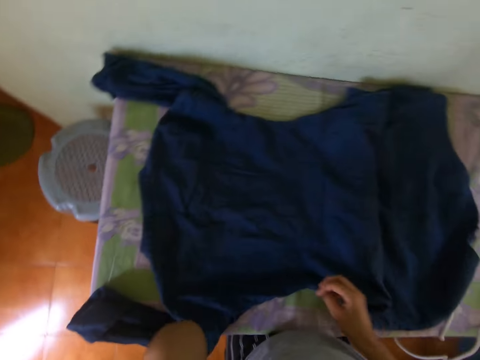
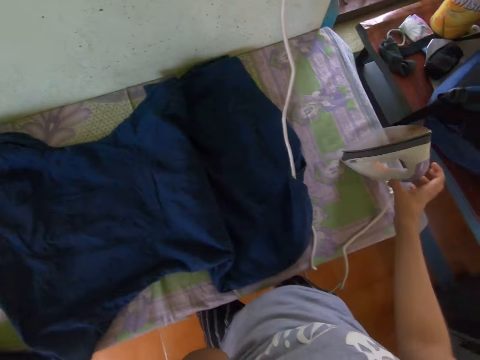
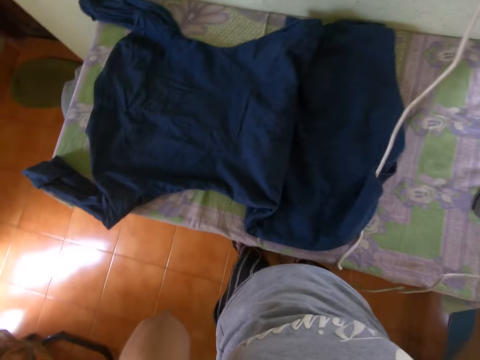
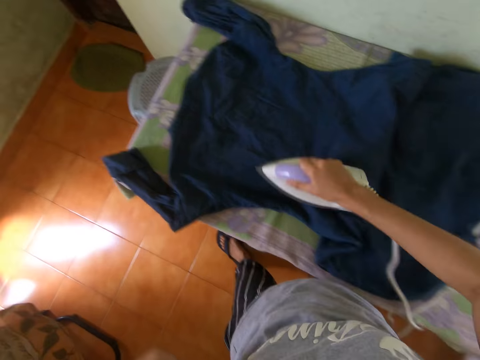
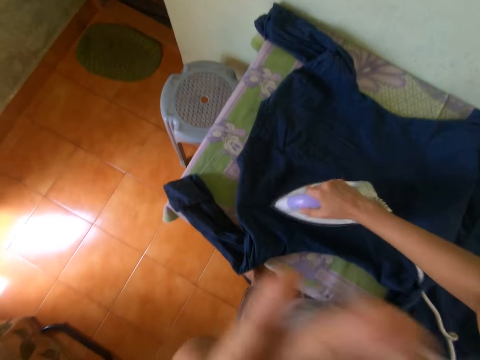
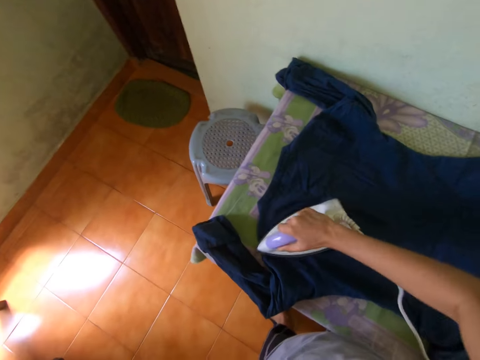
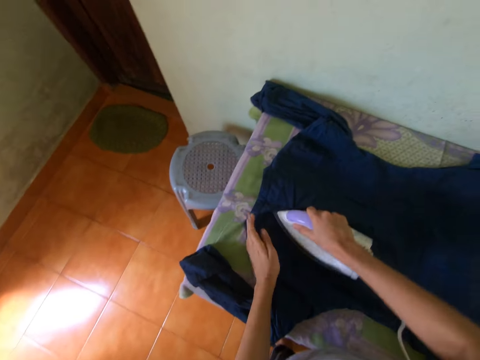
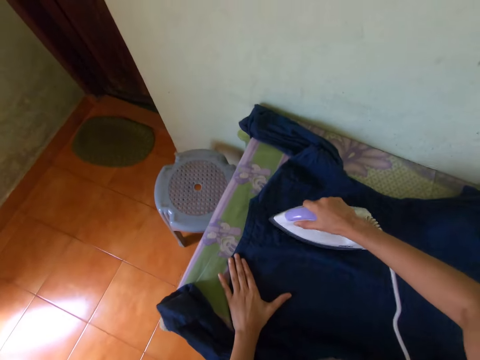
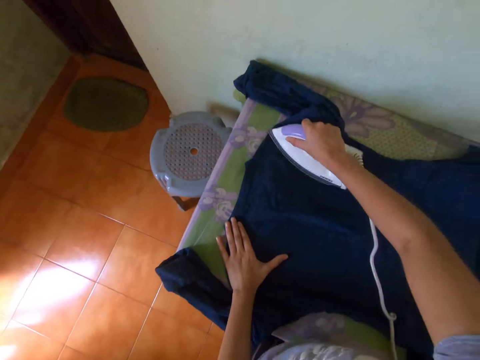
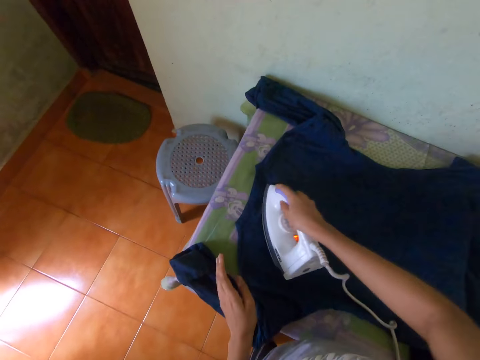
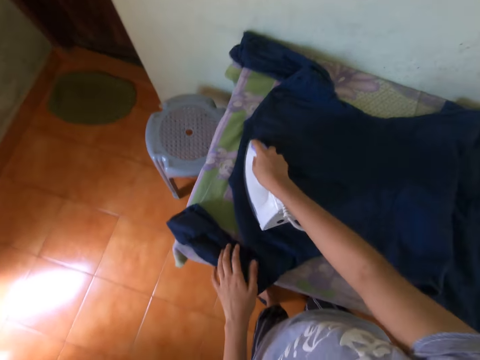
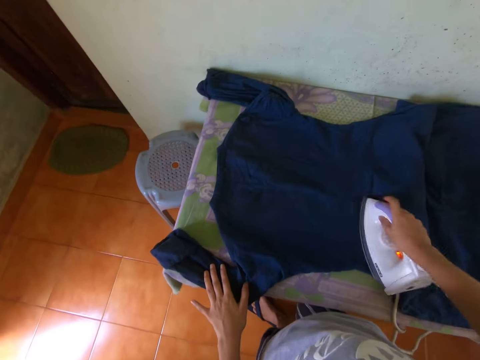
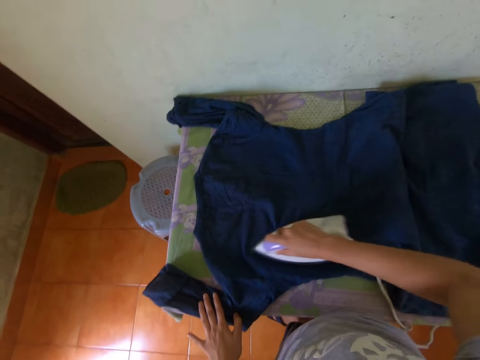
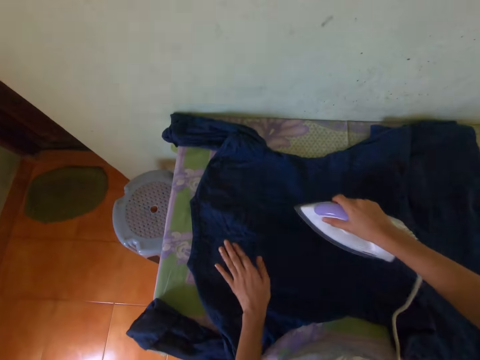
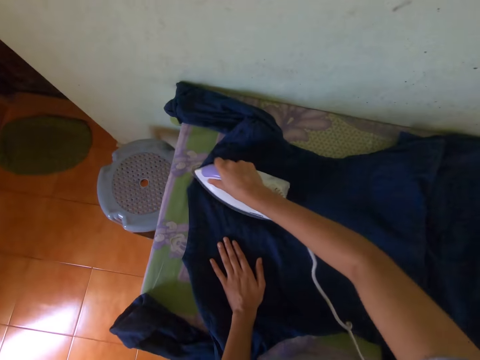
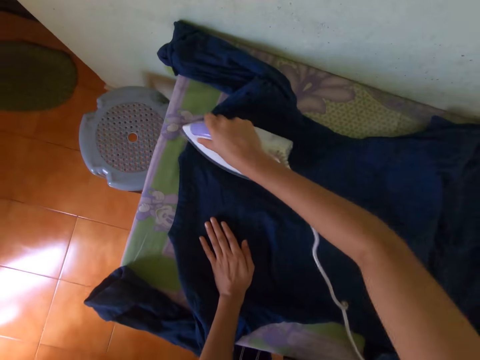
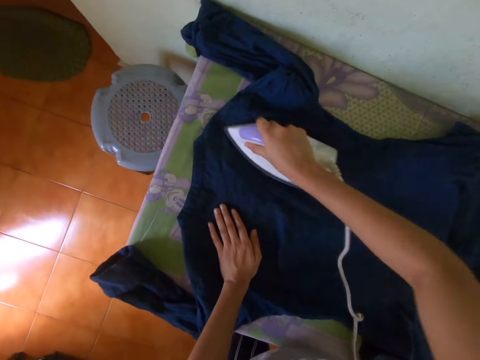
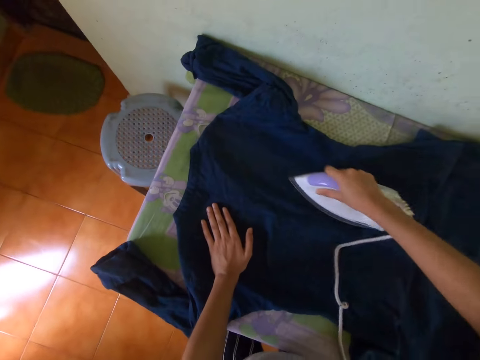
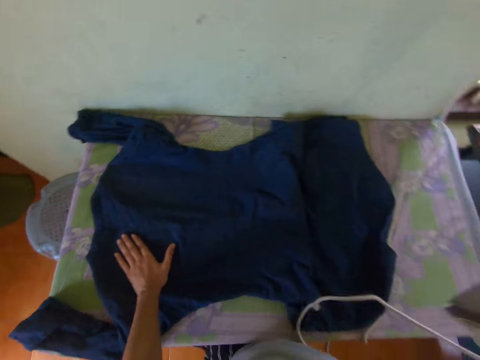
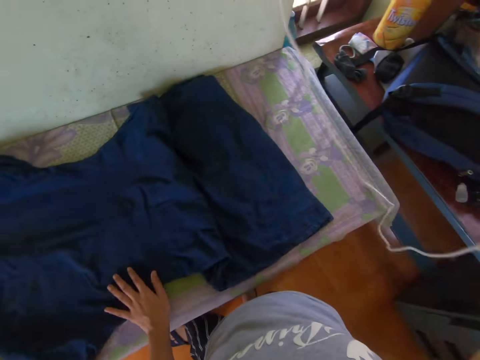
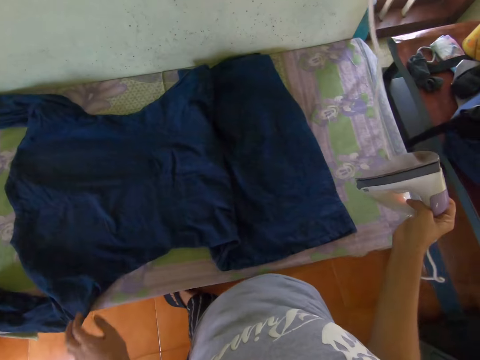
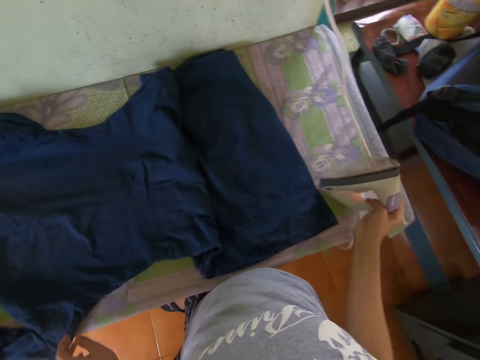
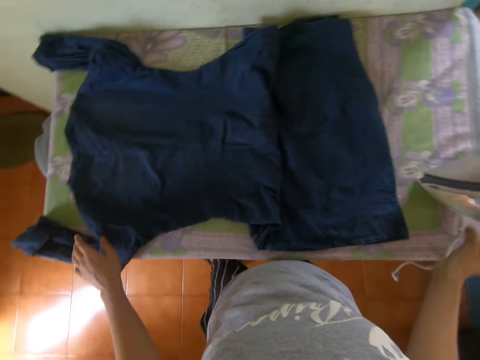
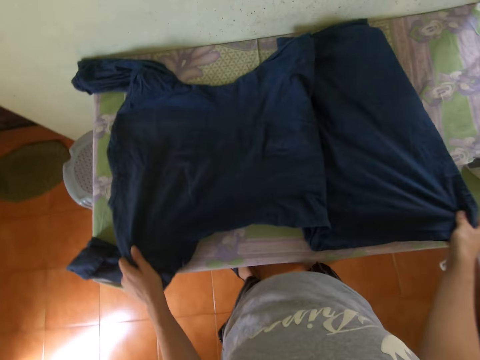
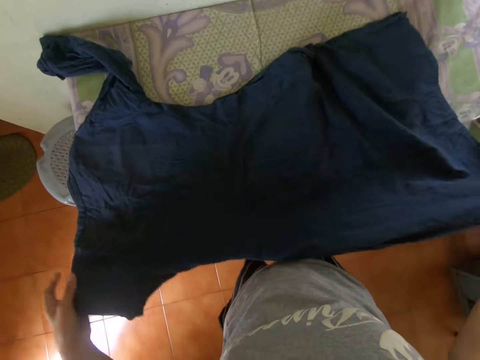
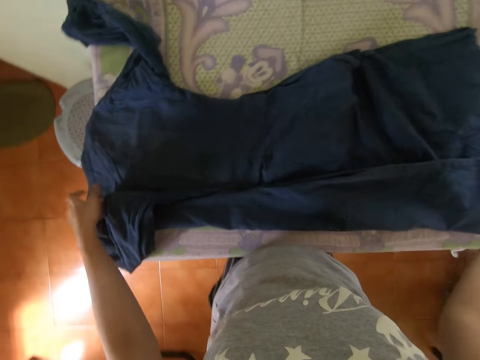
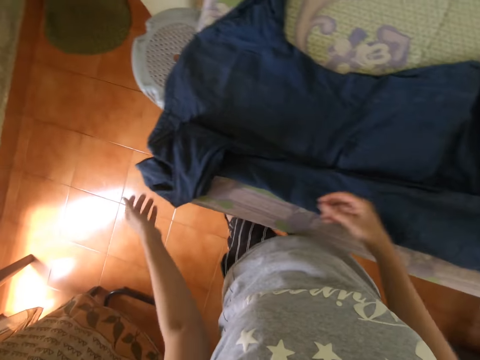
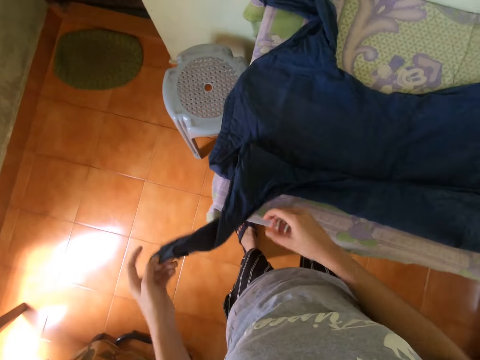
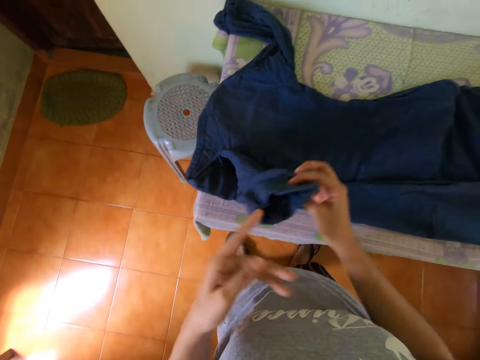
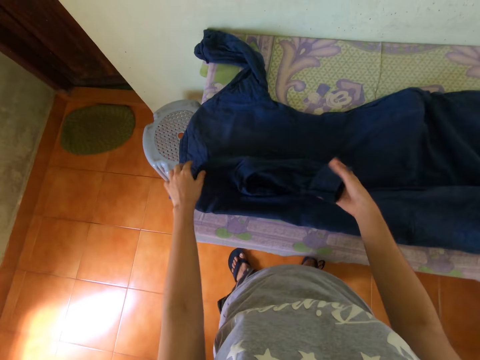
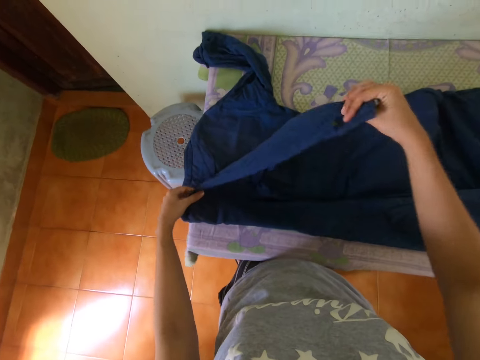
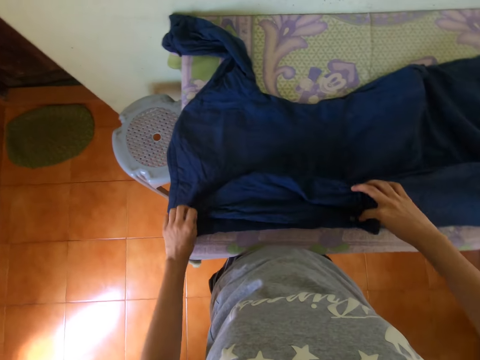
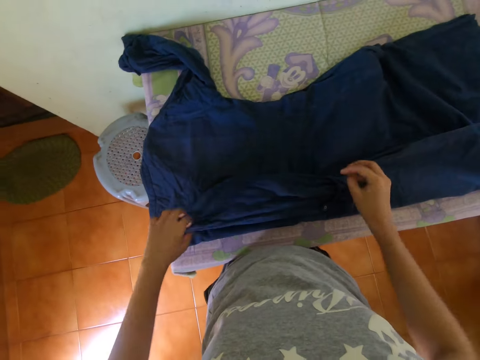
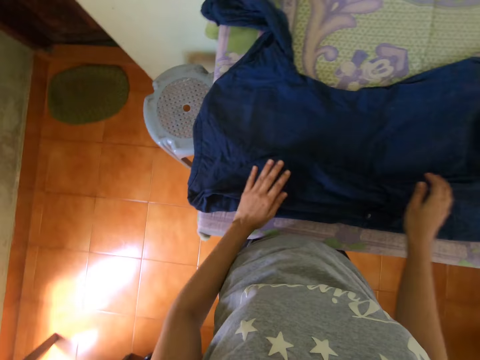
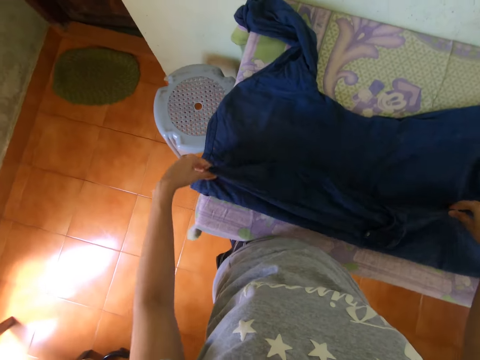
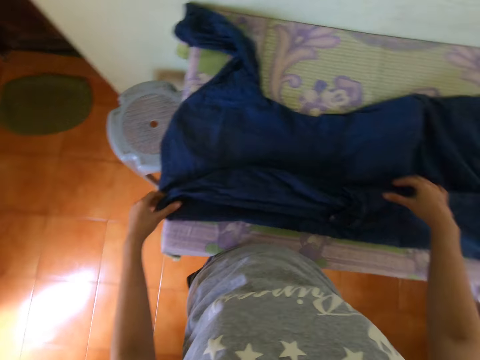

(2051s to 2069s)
The camera wearer picks up the iron from the table with her right hand. She irons the shirt on the table with the iron in her right hand. She places her left hand on the shirt on the table. She does so again. She places the iron in her right hand on the table. She holds the shirt on the table with both hands. She folds the shirt on the table with both hands. She picks up the sleeve of the shirt with her left hand. She passes the sleeve of the shirt in her left hand to her right hand. She folds the sleeve of the shirt on the table with both hands. She places her left hand on the shirt on the table. She folds the shirt on the table with both hands.

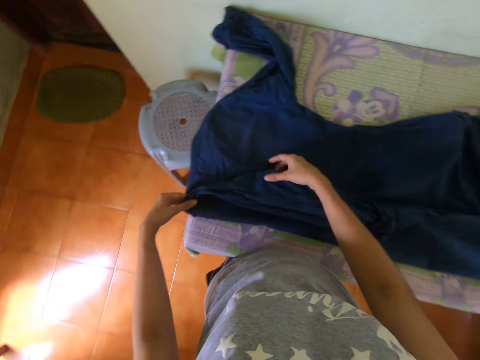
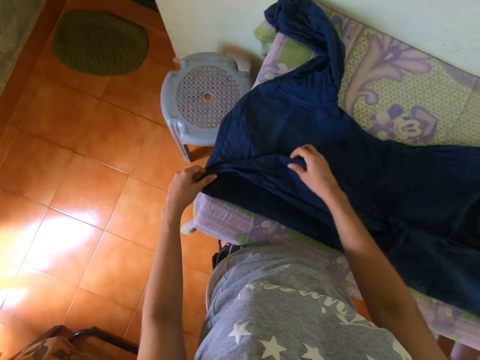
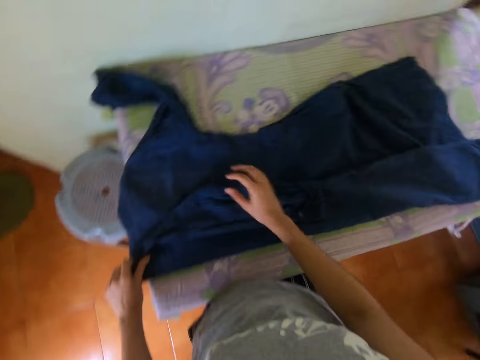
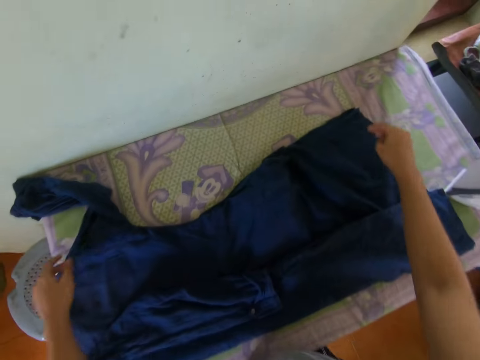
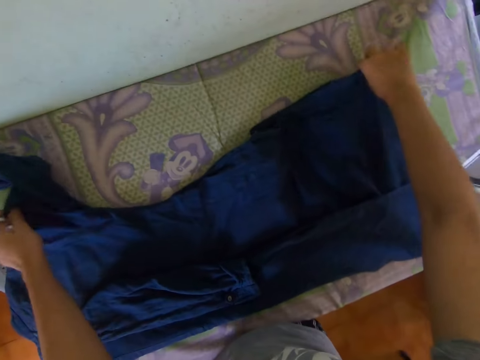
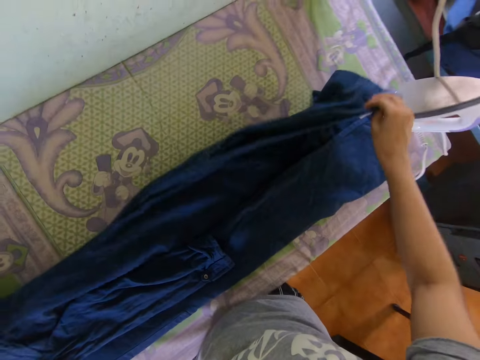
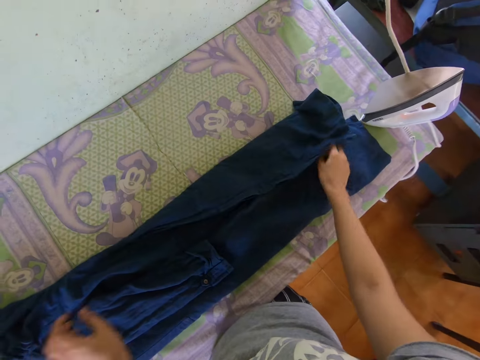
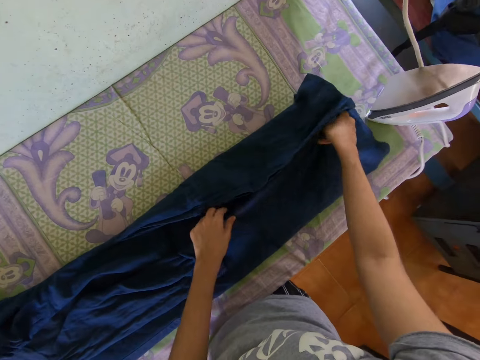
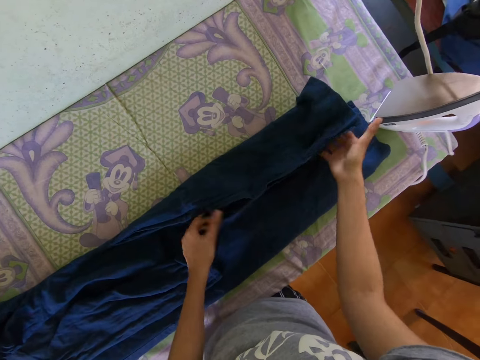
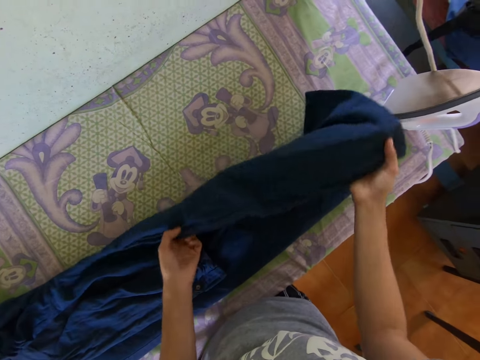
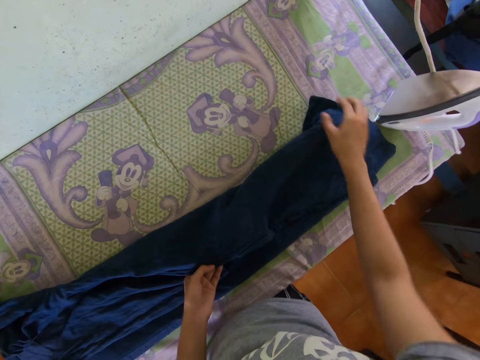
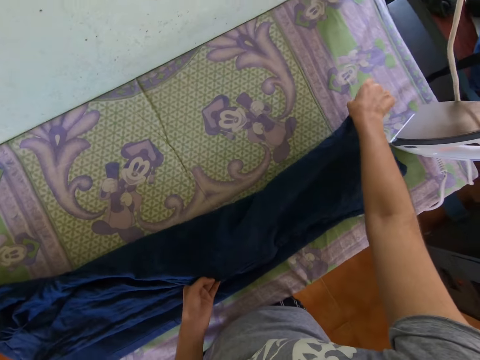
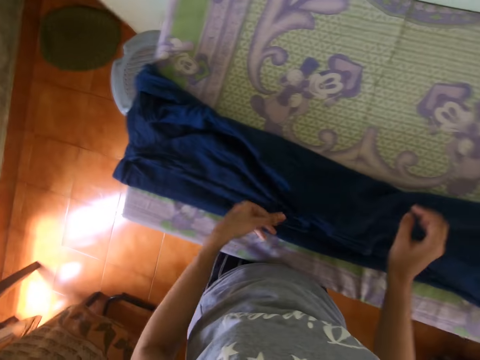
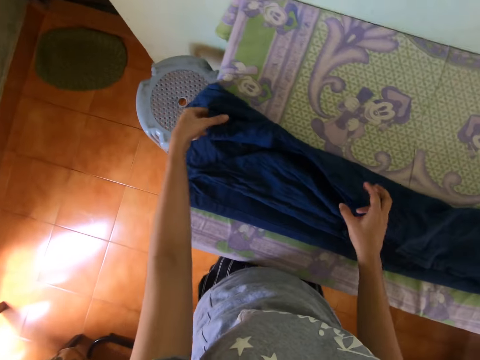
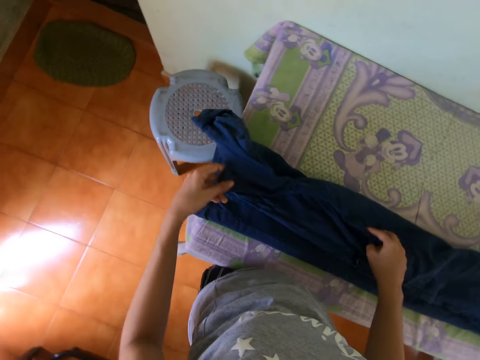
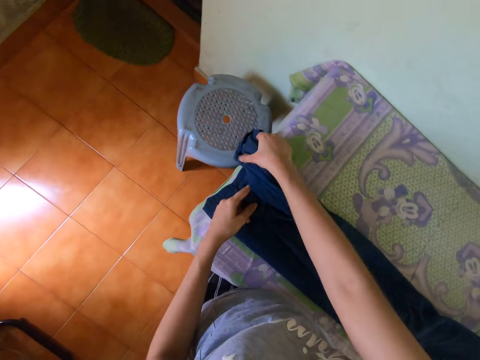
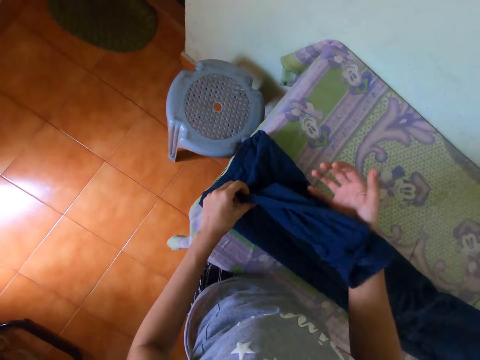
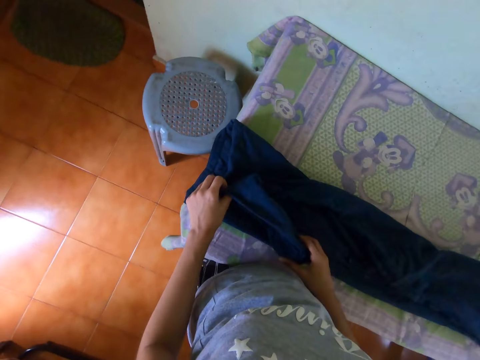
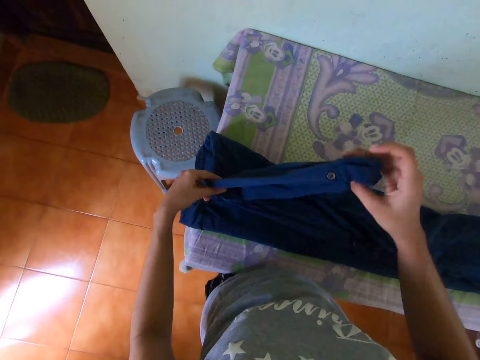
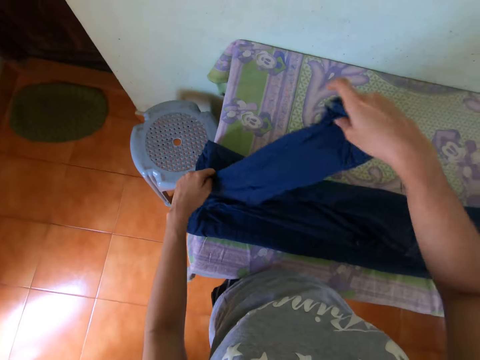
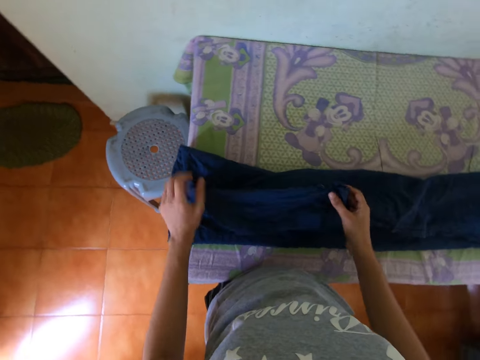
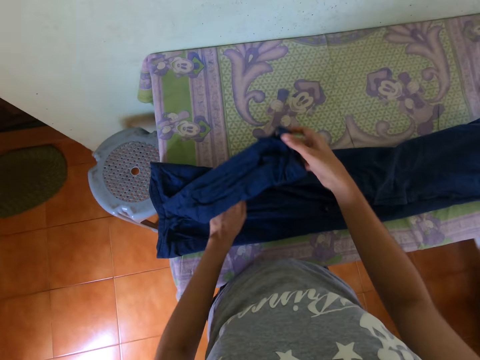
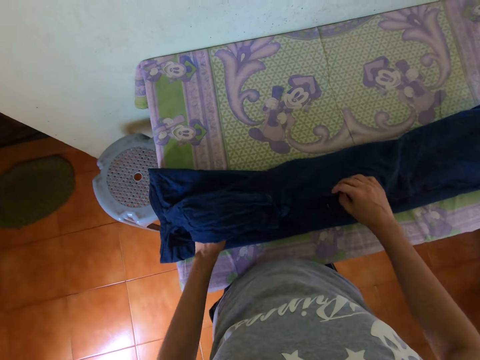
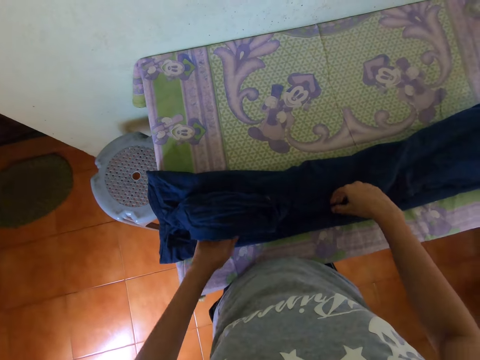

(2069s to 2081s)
The camera wearer folds the shirt on the table with both hands. She arranges the shirt on the table with both hands.
